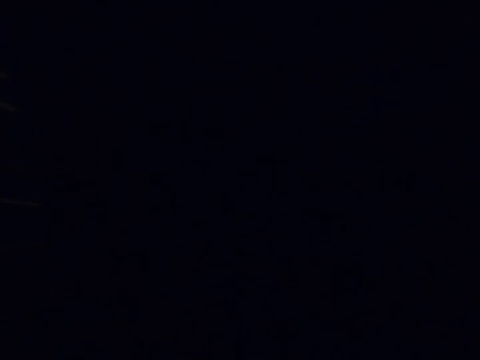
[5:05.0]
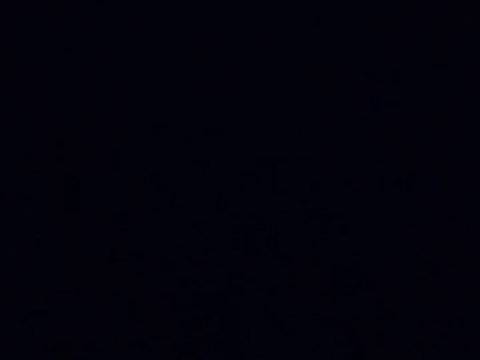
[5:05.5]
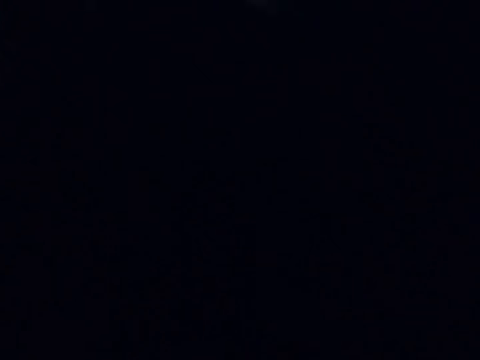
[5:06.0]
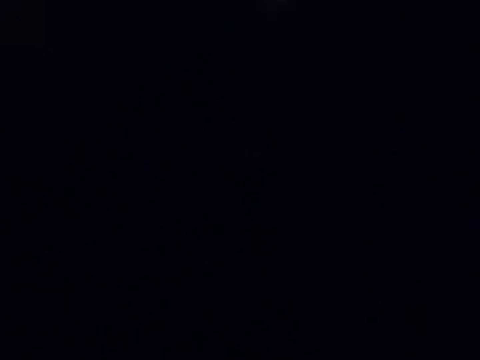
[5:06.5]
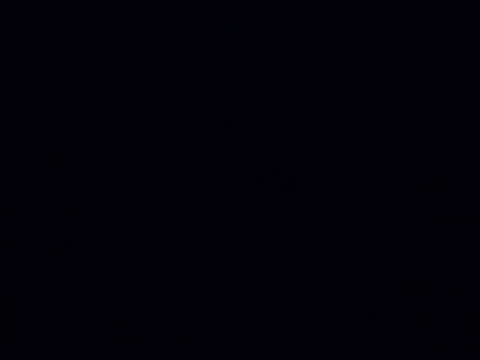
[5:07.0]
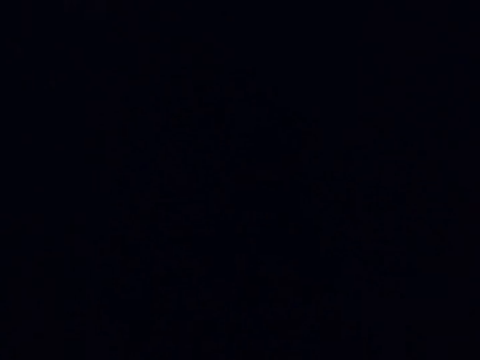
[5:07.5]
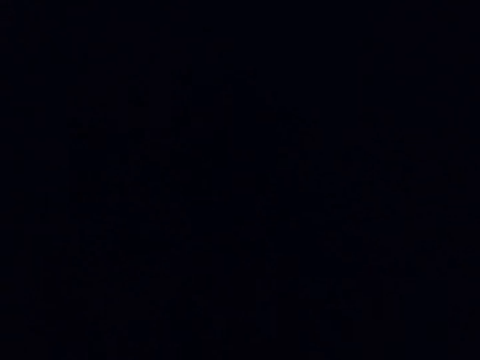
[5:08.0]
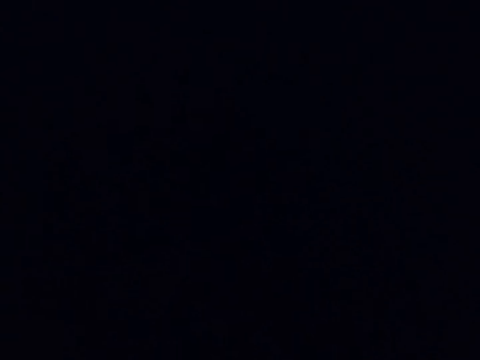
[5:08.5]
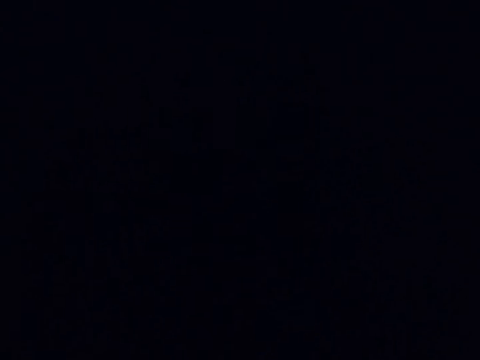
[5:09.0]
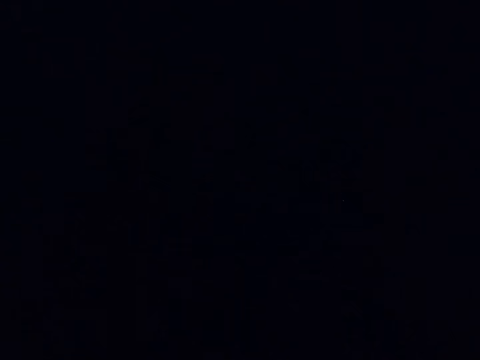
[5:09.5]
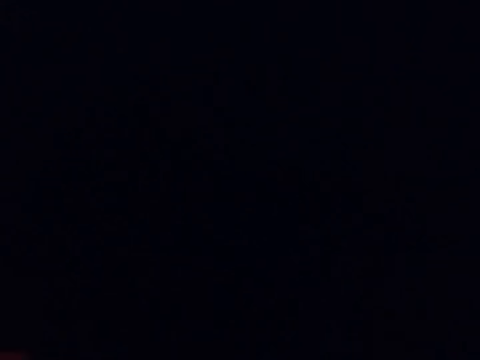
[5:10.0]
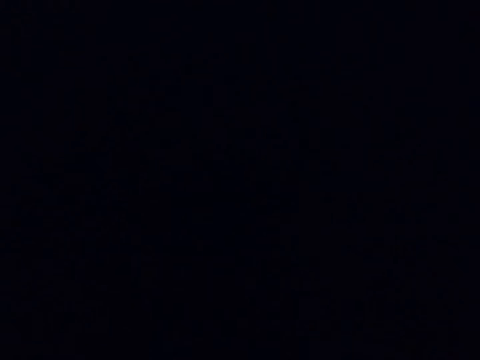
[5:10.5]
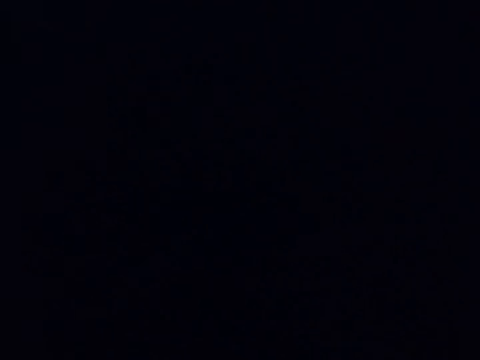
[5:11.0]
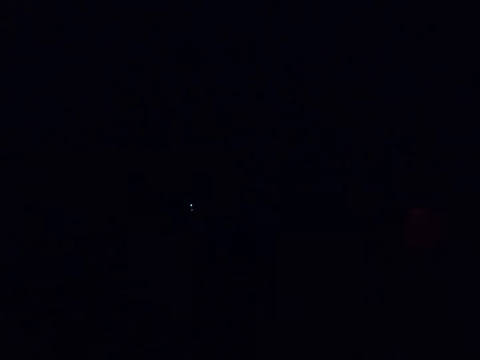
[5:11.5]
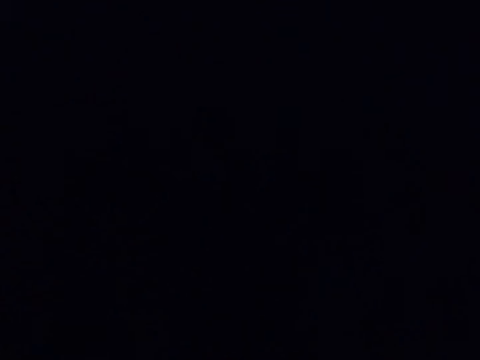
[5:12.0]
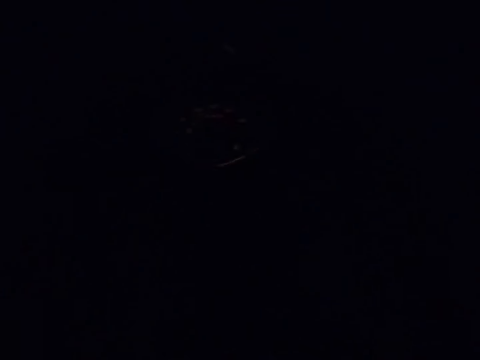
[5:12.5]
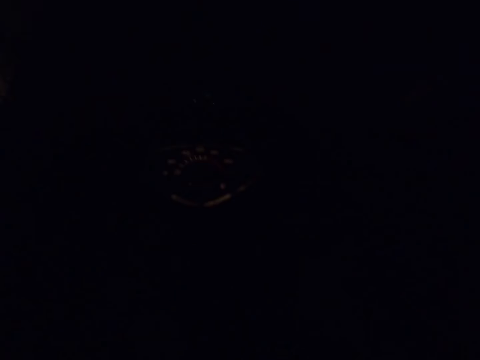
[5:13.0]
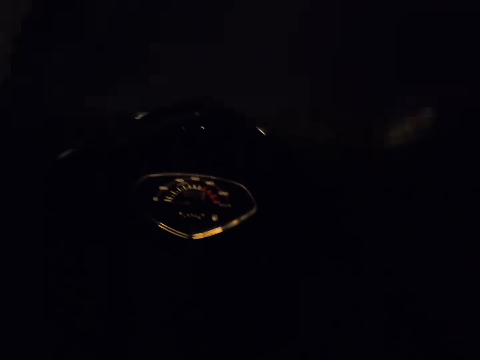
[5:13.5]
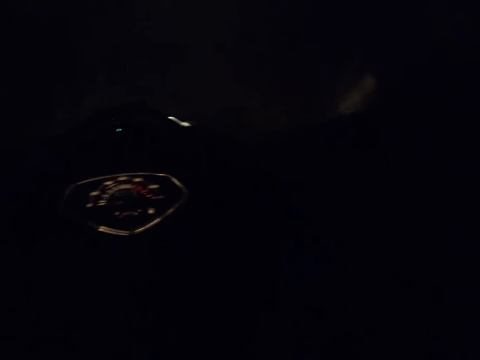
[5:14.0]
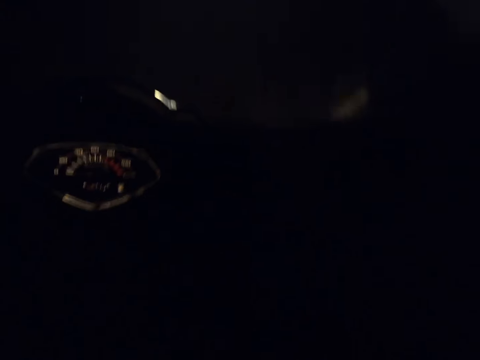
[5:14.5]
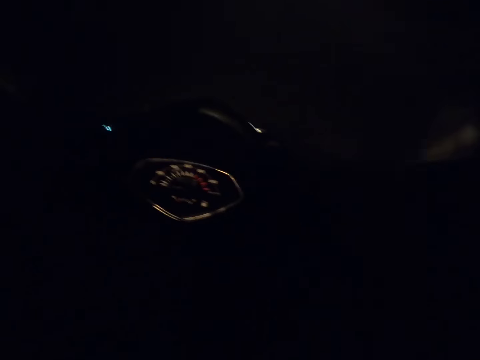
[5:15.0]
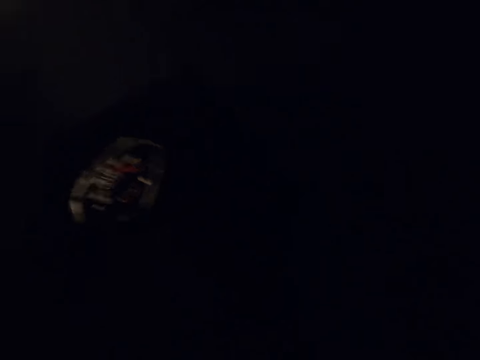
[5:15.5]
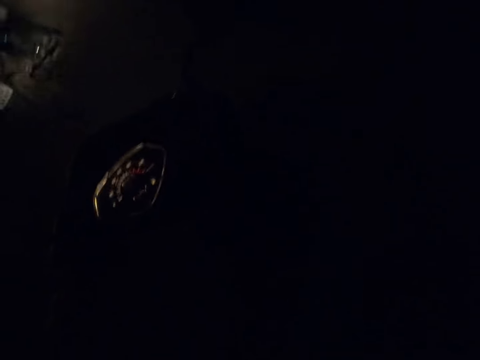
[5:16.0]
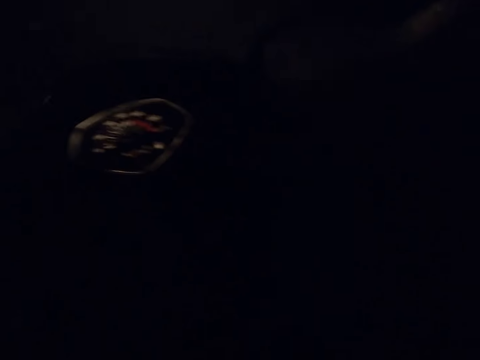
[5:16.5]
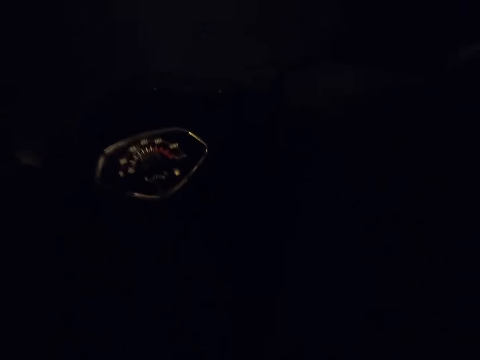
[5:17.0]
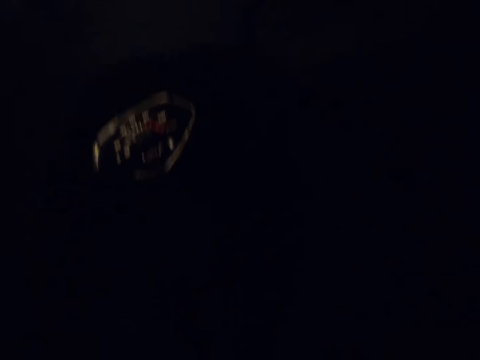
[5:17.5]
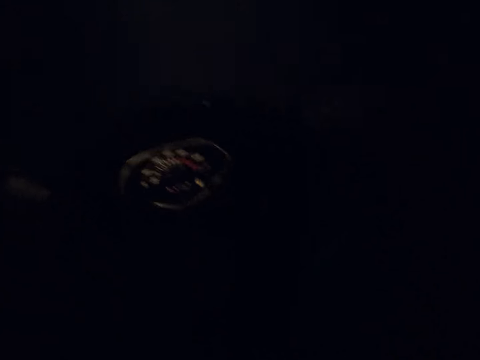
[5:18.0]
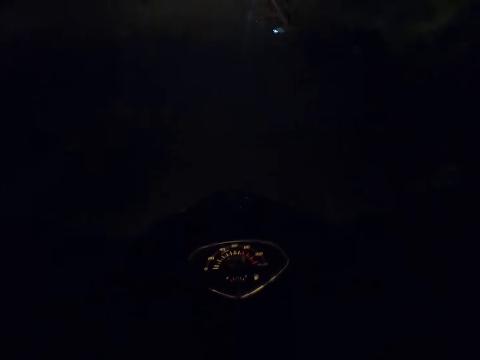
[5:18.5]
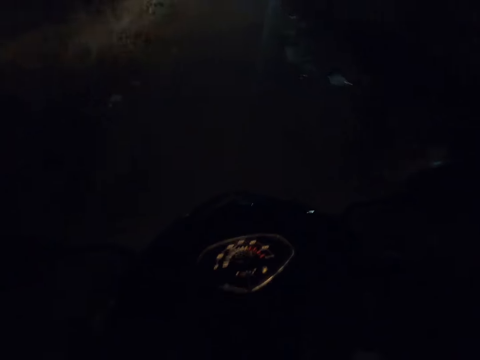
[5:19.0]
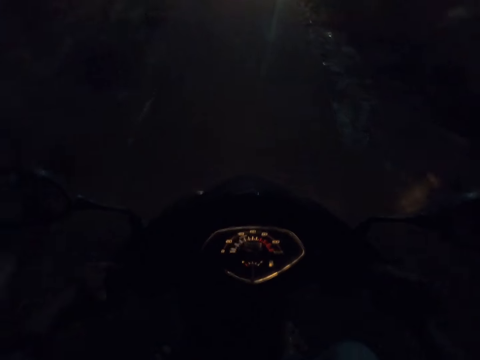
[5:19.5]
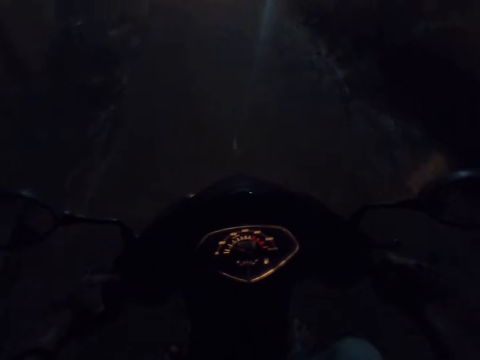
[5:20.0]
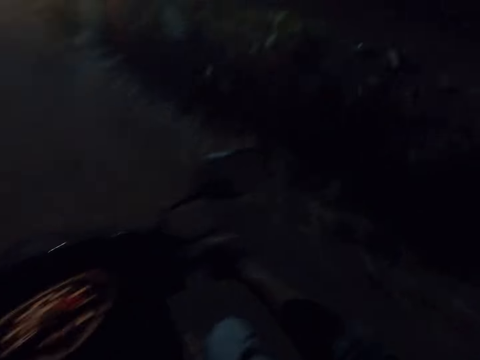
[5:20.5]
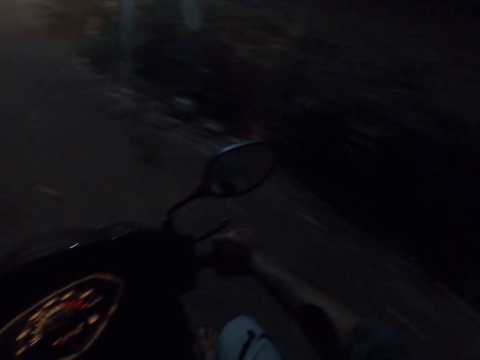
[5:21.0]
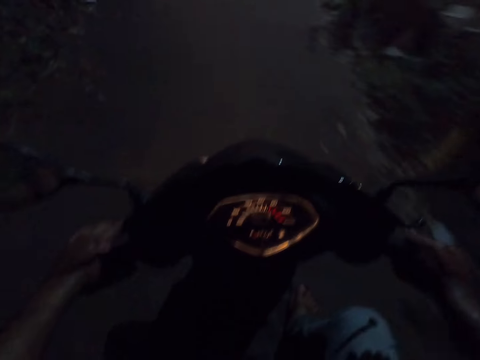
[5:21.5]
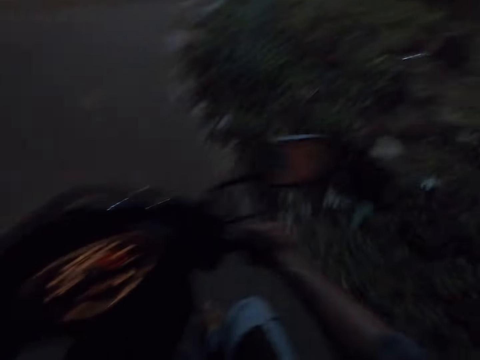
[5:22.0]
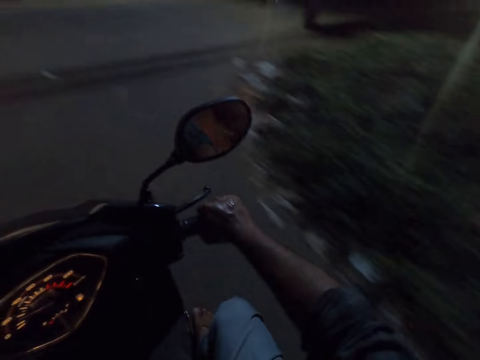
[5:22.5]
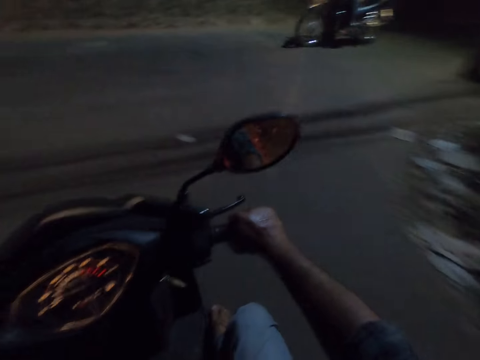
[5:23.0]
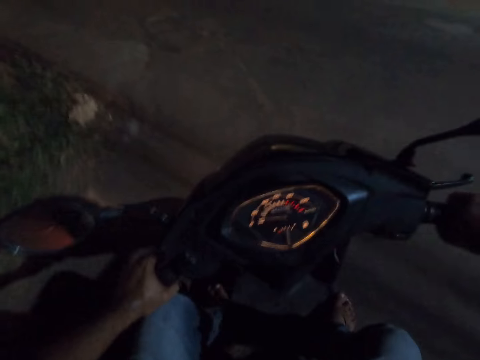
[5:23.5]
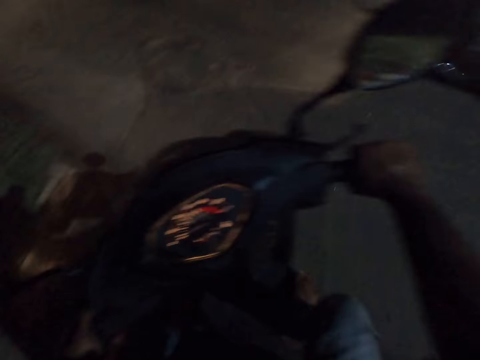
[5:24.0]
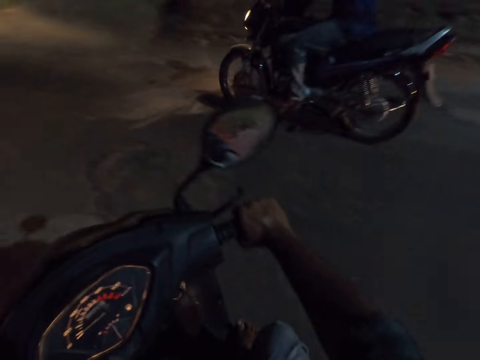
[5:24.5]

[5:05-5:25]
The camera wearer ignites the motorcycle. They ride the motorcycle on the road.

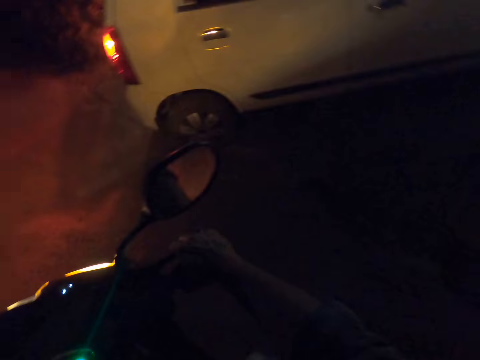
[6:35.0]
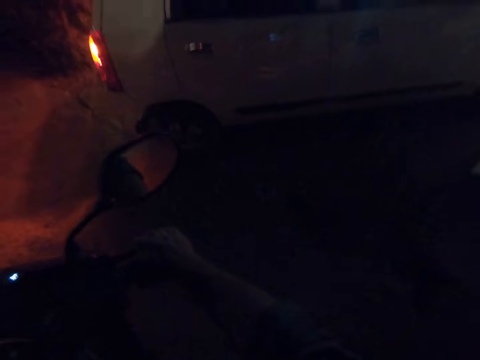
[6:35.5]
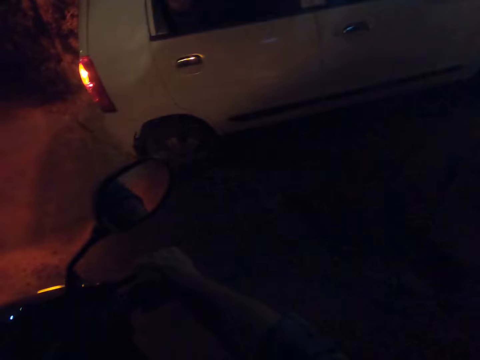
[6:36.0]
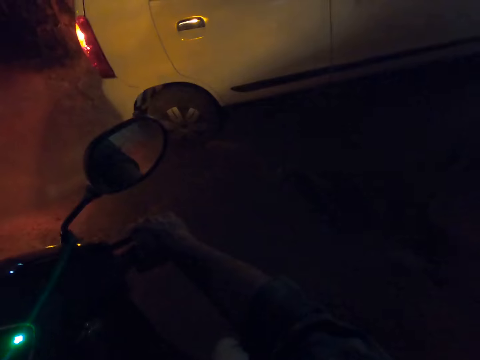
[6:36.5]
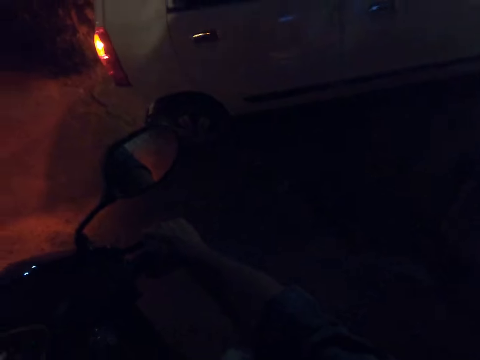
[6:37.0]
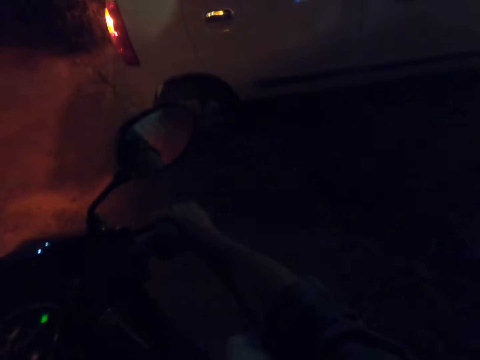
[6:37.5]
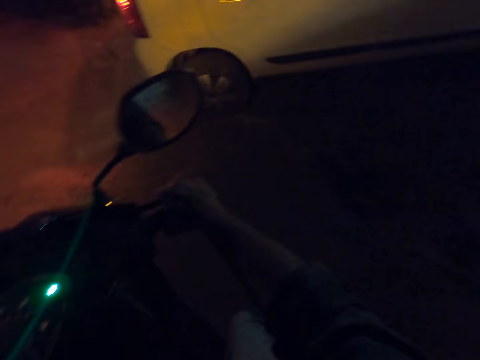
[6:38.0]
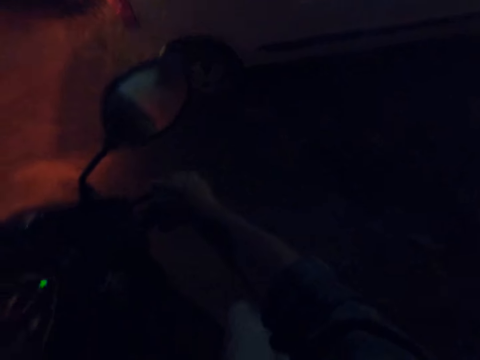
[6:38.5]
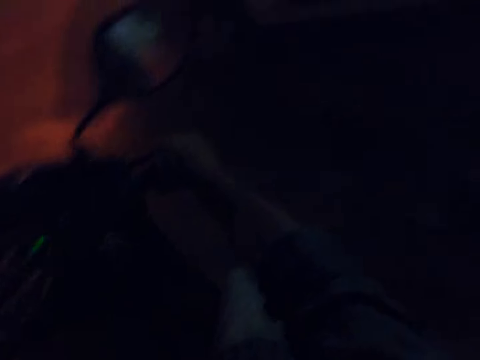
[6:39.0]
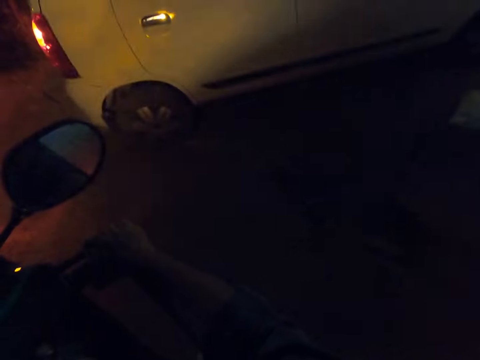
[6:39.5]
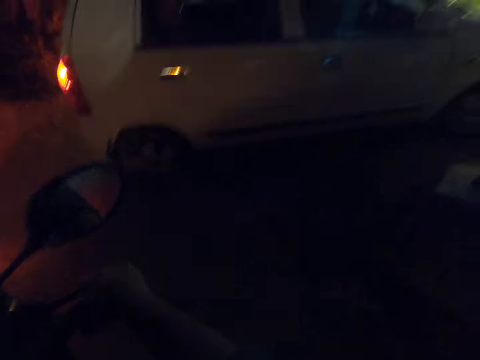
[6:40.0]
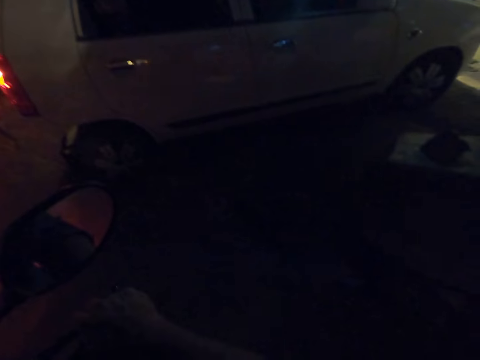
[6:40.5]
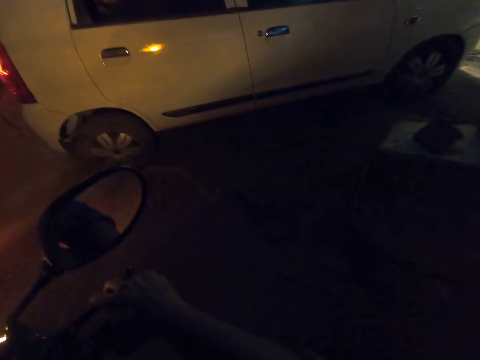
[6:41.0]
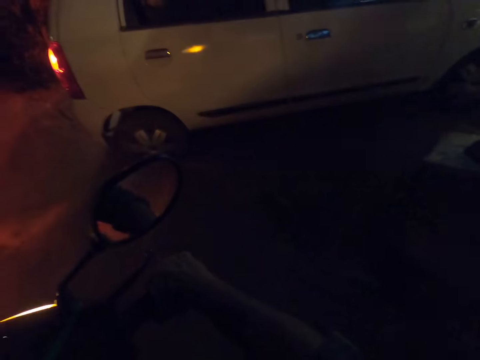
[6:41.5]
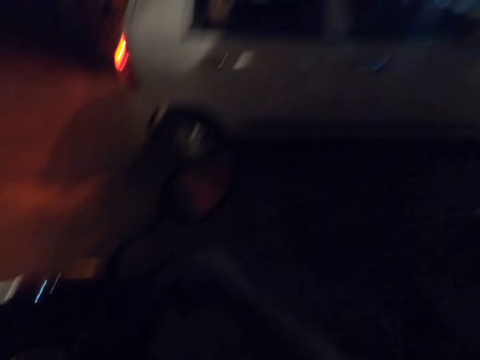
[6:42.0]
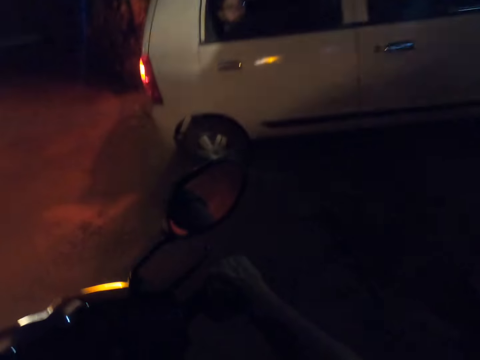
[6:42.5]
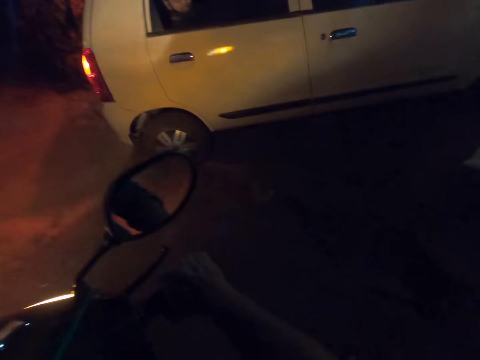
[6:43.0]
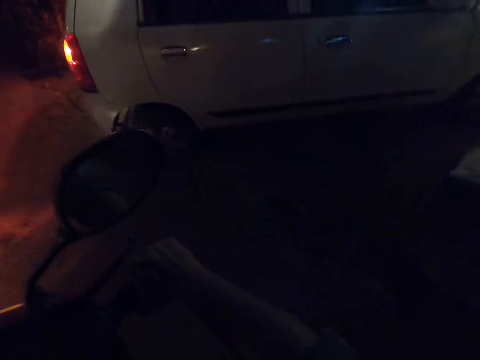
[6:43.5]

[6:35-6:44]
The camera wearer stops the scooter. They look at the white car. They talk with a person.
